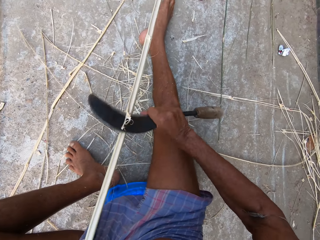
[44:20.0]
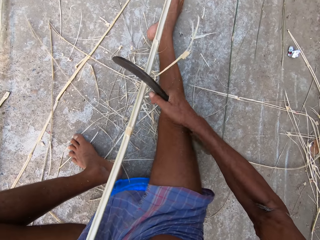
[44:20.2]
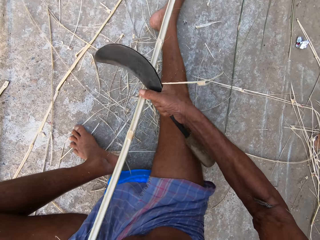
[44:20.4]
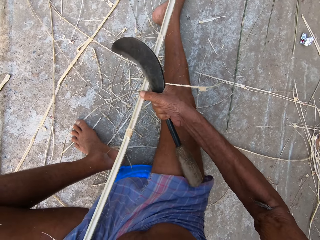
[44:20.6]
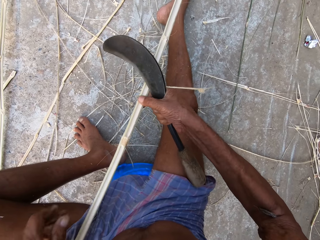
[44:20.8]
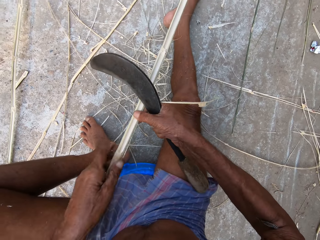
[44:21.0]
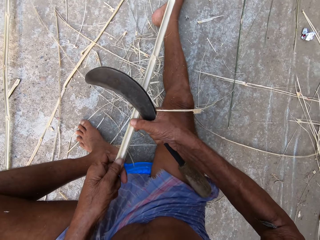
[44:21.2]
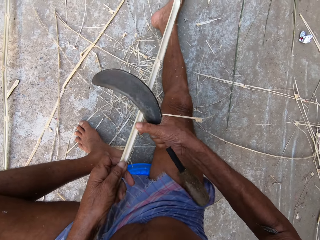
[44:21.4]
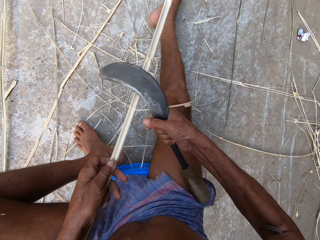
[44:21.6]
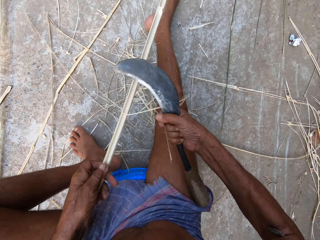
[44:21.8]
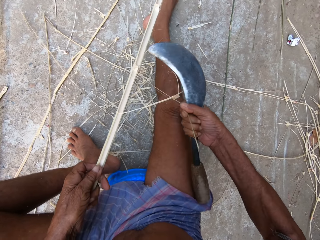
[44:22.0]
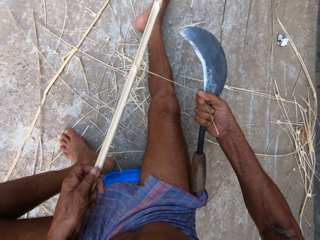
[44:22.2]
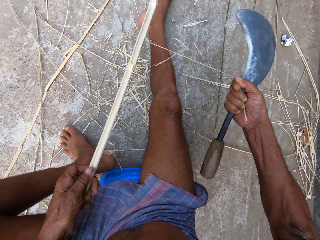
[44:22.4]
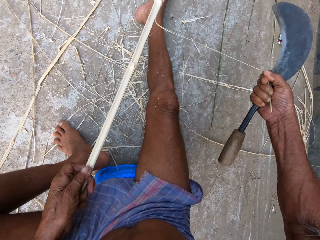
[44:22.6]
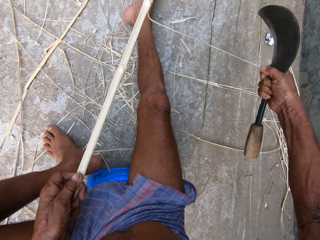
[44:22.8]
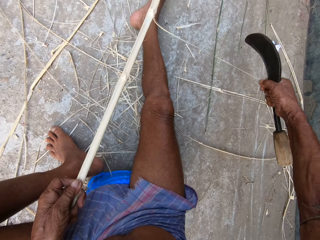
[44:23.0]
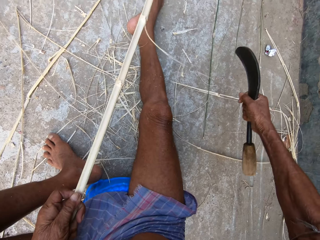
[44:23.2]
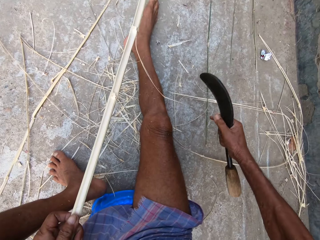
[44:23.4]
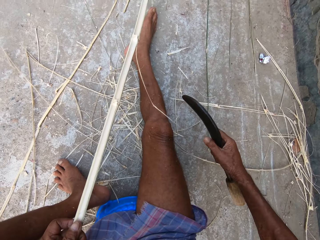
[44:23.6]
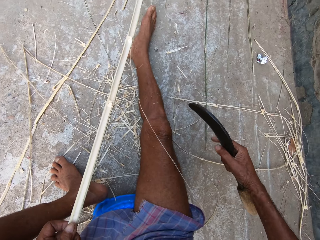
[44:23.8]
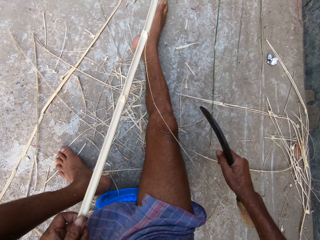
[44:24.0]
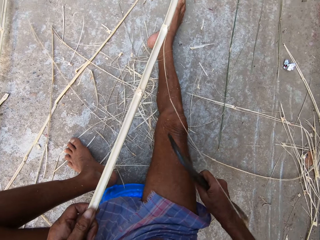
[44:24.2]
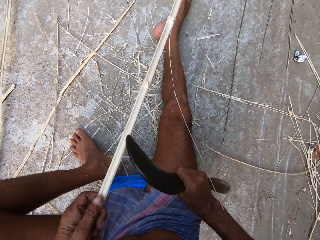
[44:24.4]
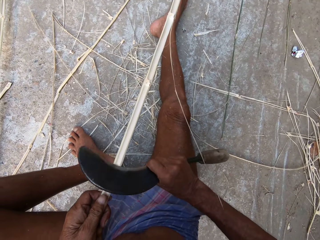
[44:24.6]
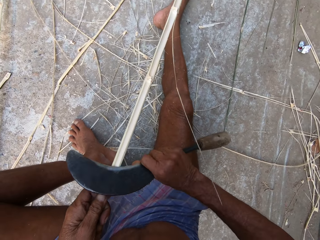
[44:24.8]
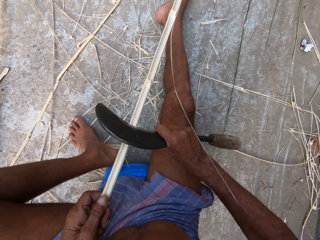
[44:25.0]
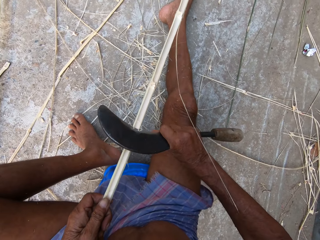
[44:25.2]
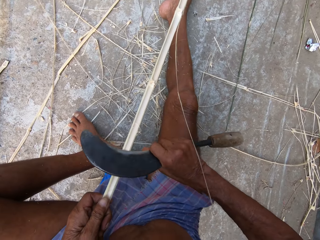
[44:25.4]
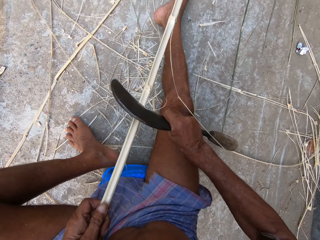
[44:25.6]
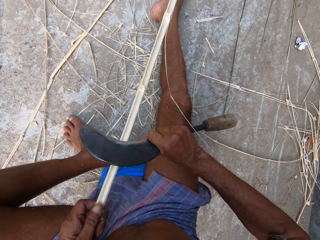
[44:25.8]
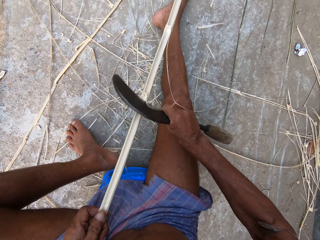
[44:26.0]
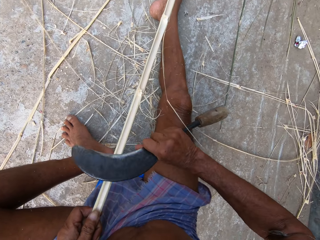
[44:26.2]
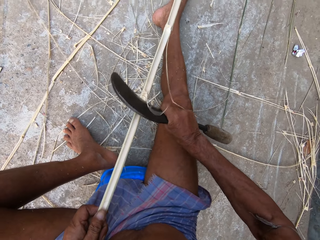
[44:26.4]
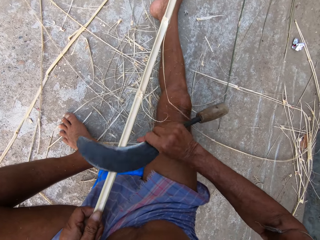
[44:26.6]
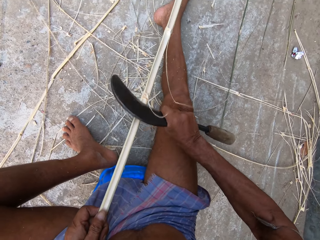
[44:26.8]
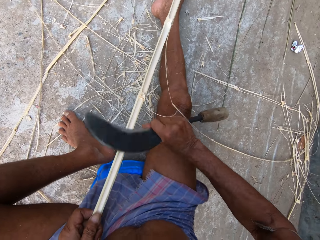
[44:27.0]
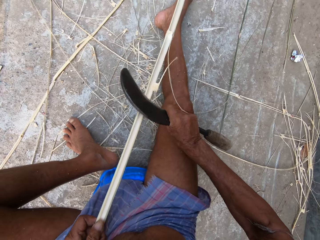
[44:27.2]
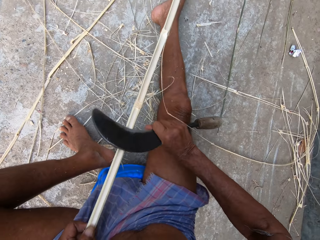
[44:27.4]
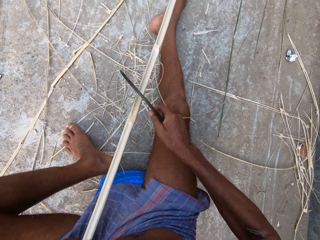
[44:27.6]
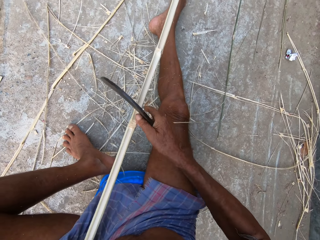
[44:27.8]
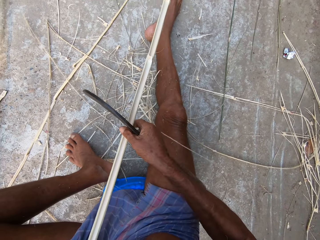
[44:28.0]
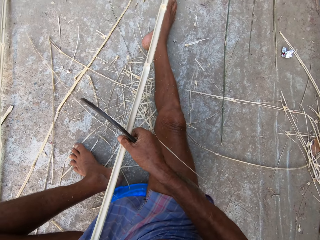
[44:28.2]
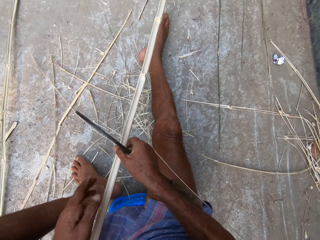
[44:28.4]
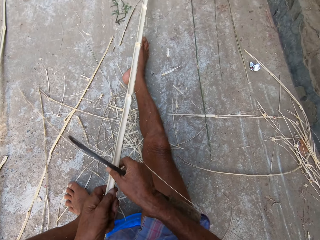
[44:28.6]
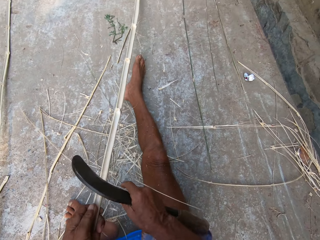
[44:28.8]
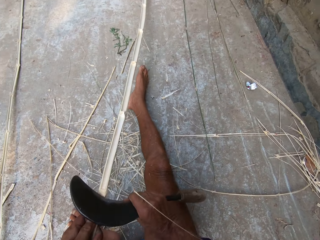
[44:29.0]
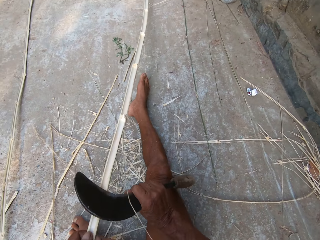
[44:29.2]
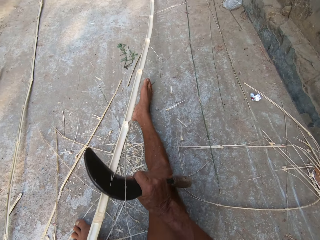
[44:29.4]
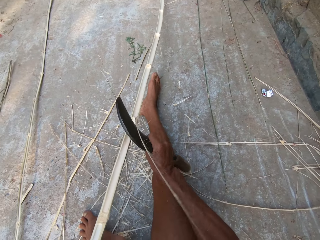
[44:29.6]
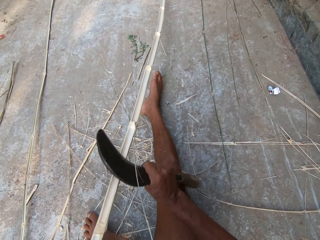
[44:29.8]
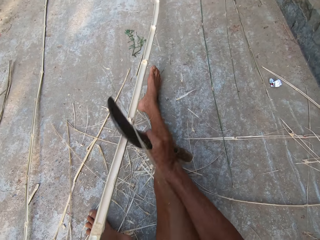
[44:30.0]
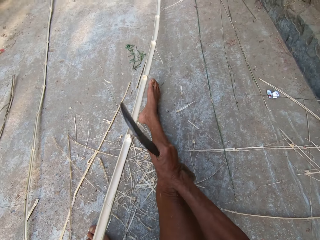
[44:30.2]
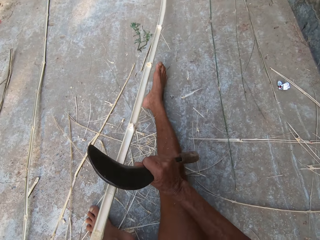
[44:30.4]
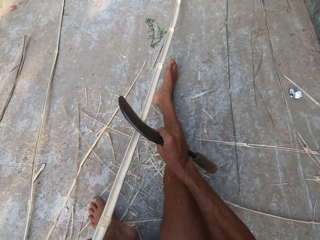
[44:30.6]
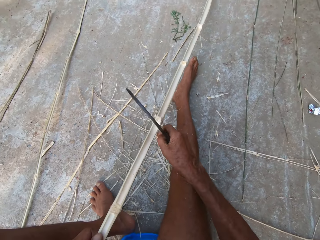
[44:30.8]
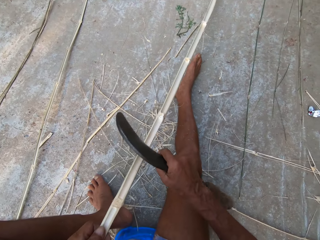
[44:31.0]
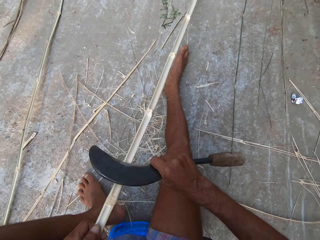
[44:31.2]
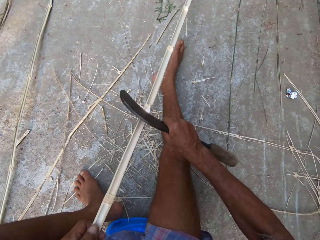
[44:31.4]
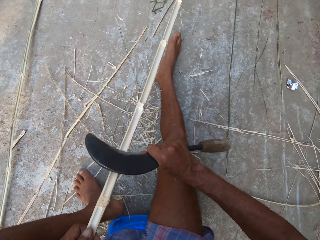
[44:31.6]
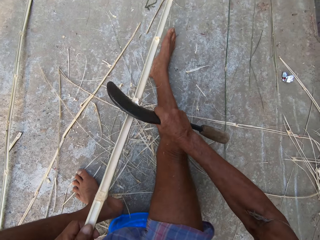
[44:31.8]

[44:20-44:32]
The camera wearer adjusts the bamboo strip on the ground with both hands. He pulls a bamboo string from the bamboo strip in his left hand with his right hand. He shaves the bamboo strip in his left hand with the kukri in his right hand. He adjusts the bamboo strip on the ground with both hands. He shaves the bamboo strip in his left hand with the kukri in his right hand.

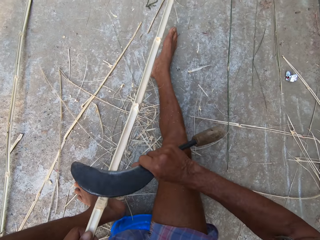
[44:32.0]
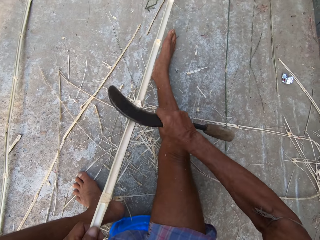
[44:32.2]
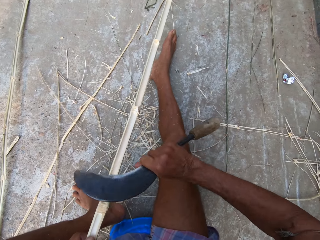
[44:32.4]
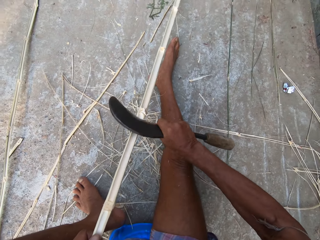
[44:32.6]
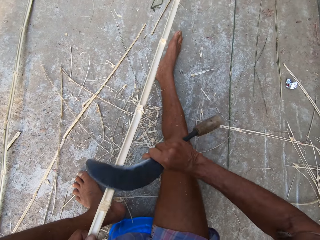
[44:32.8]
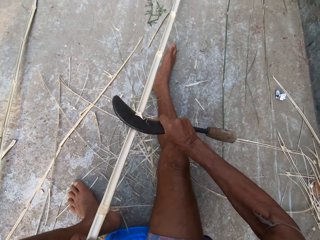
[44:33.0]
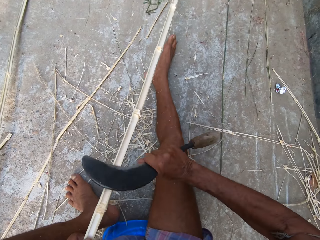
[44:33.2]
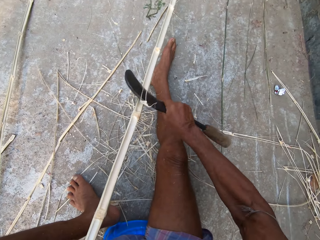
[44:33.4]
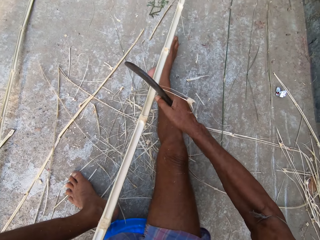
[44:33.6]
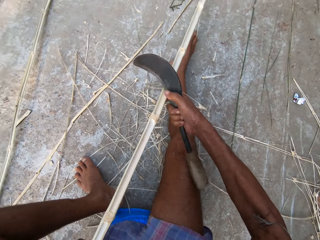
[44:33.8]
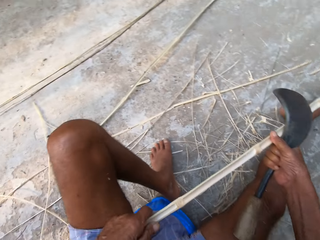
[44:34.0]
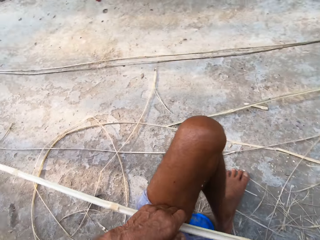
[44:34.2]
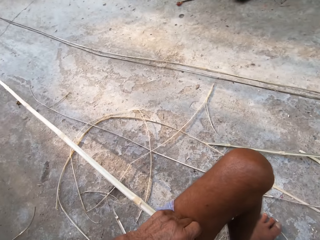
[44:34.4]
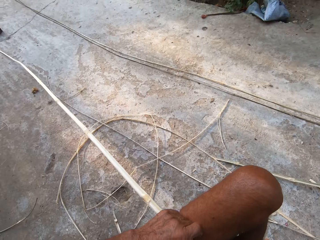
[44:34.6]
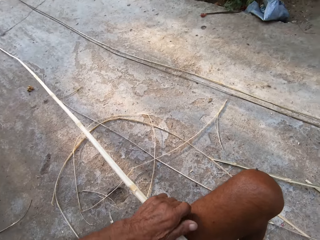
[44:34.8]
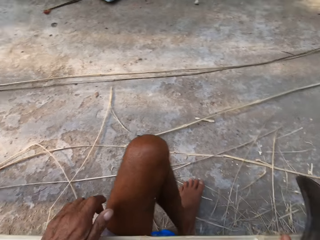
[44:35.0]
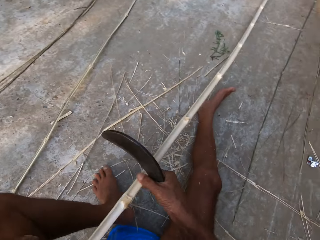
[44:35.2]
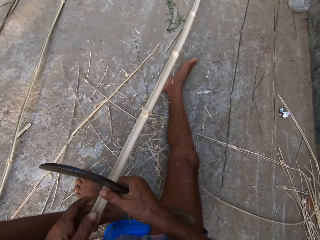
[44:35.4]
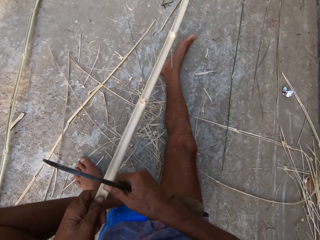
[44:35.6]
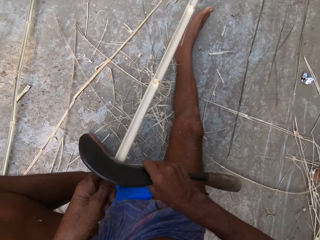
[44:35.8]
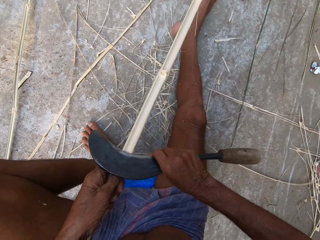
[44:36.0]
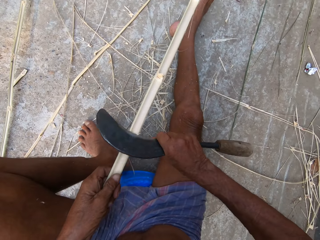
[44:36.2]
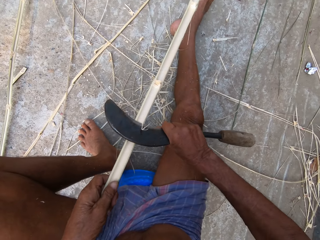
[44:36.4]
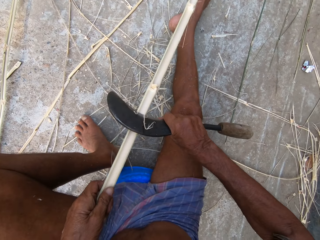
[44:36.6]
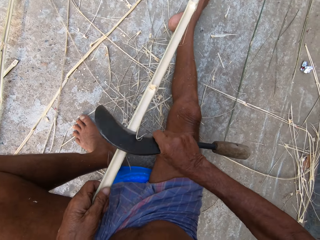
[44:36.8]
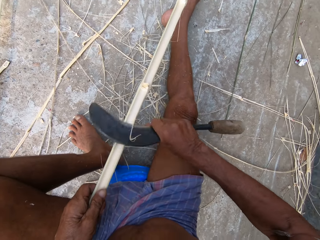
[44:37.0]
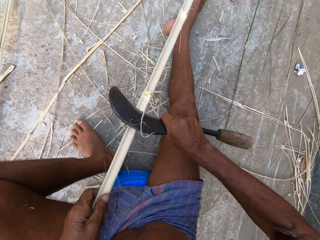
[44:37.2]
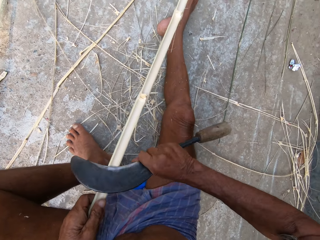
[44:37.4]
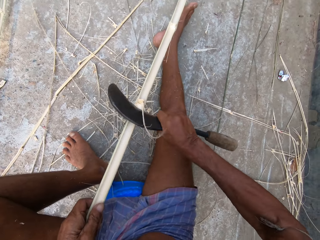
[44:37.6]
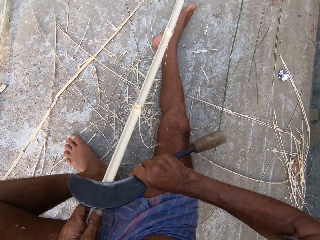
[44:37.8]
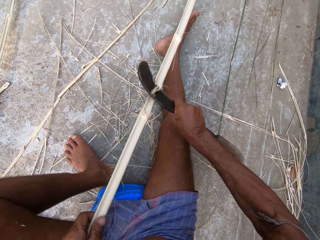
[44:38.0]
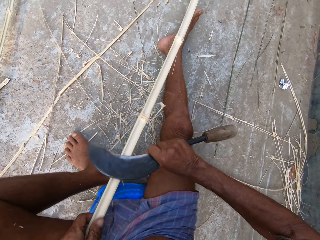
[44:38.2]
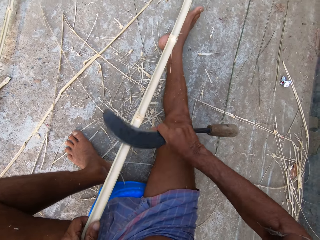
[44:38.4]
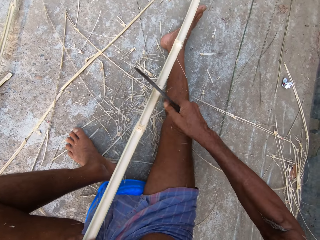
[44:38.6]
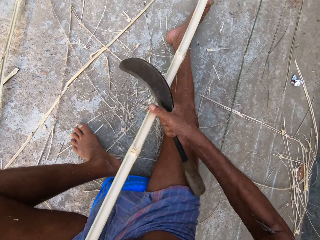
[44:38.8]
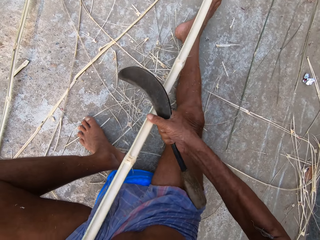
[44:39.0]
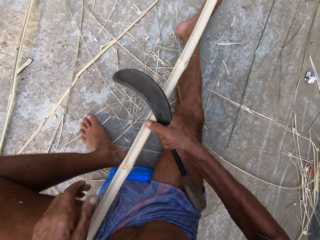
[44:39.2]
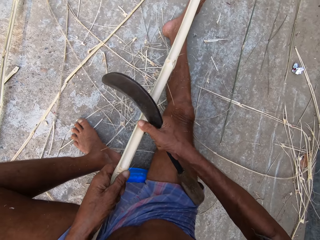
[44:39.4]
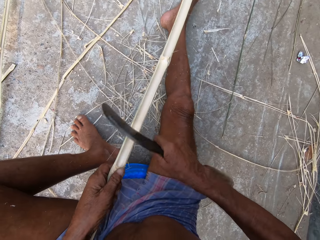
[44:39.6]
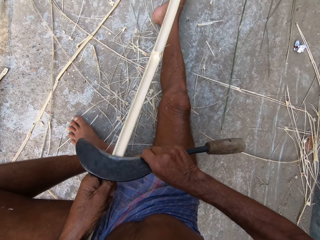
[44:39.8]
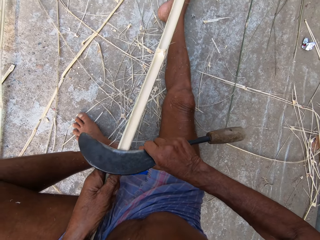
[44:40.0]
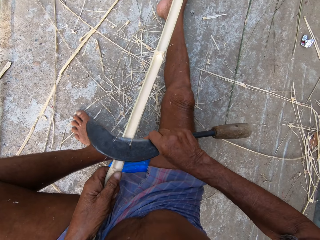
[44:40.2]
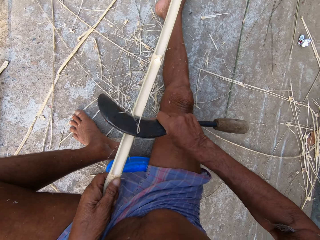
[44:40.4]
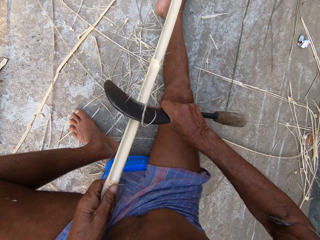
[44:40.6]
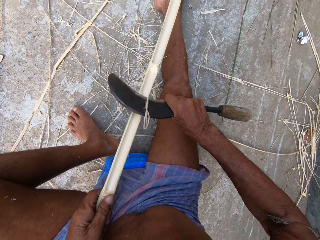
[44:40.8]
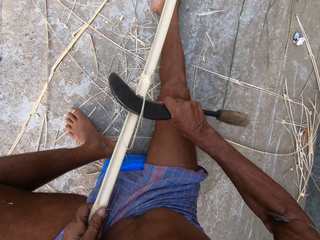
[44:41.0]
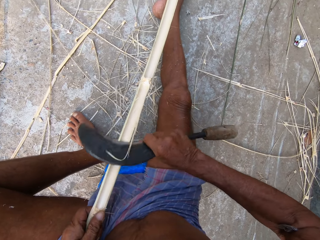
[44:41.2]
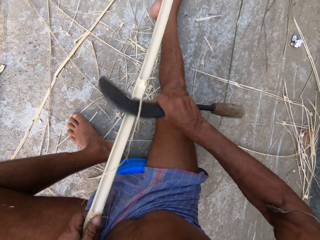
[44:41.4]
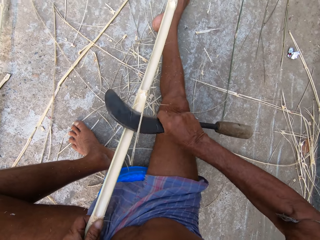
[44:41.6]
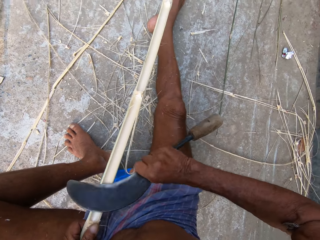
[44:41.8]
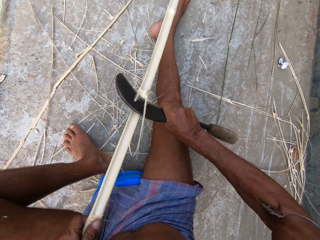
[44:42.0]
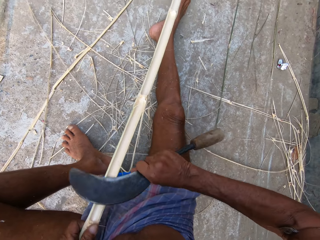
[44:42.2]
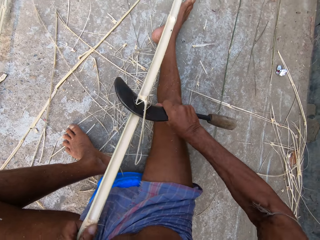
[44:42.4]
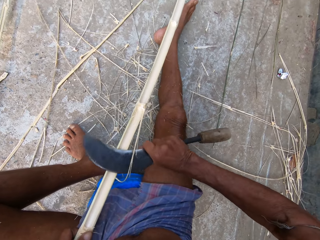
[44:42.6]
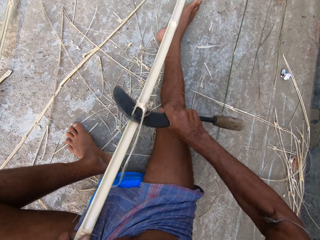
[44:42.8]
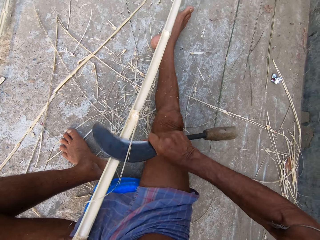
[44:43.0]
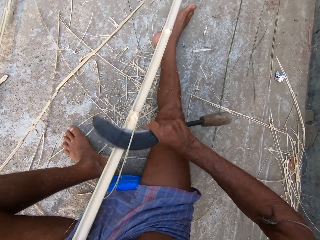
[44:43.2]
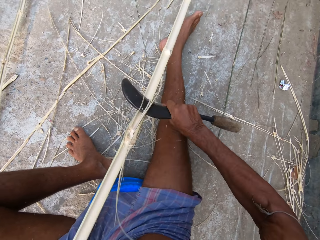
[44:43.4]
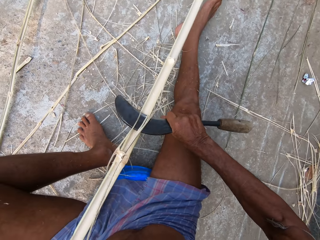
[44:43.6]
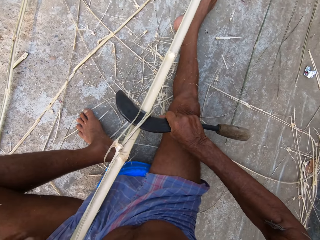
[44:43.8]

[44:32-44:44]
The camera wearer adjusts the bamboo strip on the ground with both hands. He looks around. He shaves the bamboo strip in his left hand with the kukri in his right hand. He sharpens something with the knife. He adjusts the bamboo strip on the ground with both hands. He shaves the bamboo strip in his left hand with the kukri in his right hand.
